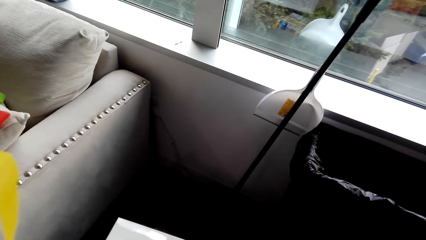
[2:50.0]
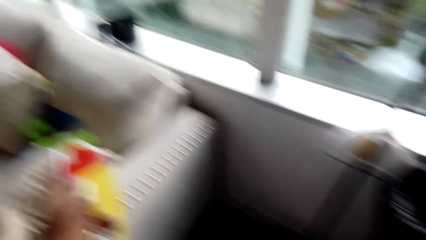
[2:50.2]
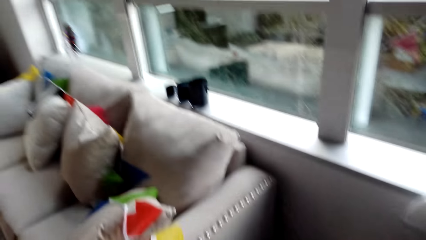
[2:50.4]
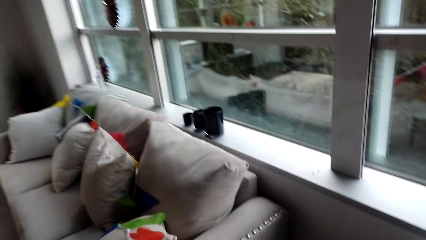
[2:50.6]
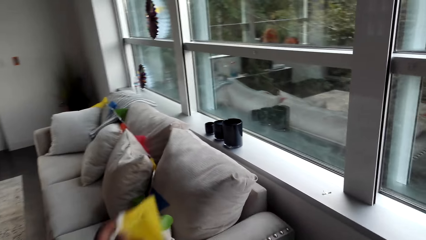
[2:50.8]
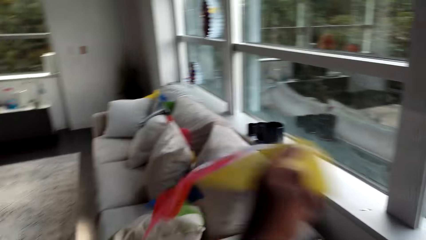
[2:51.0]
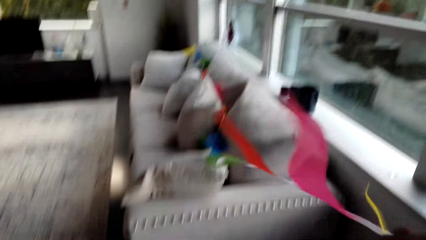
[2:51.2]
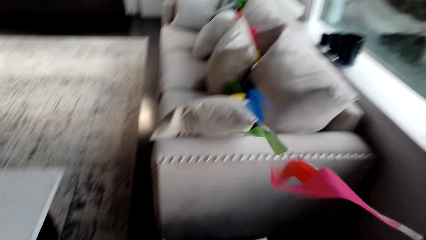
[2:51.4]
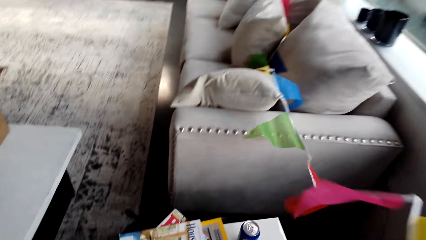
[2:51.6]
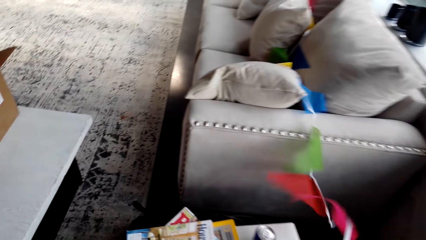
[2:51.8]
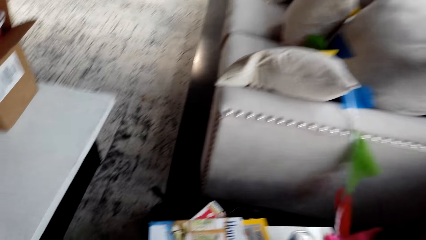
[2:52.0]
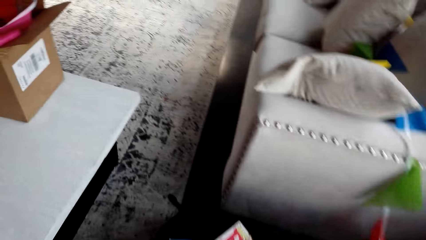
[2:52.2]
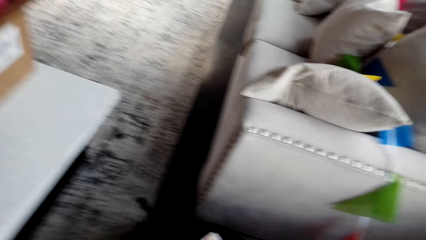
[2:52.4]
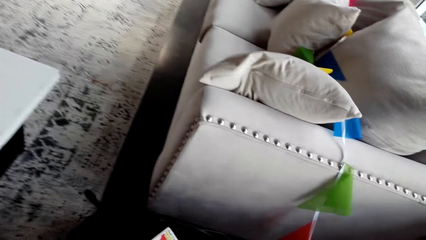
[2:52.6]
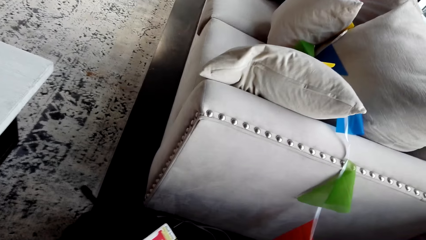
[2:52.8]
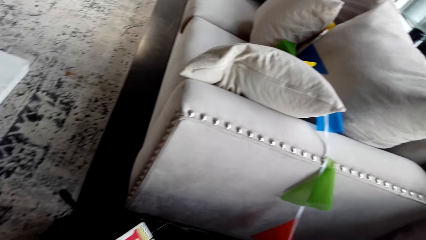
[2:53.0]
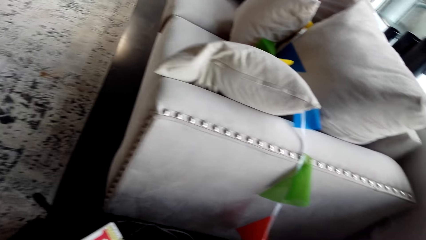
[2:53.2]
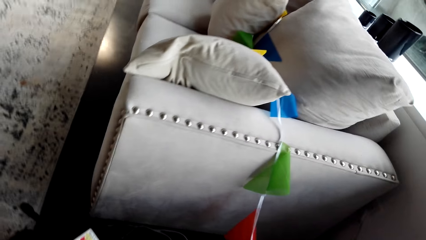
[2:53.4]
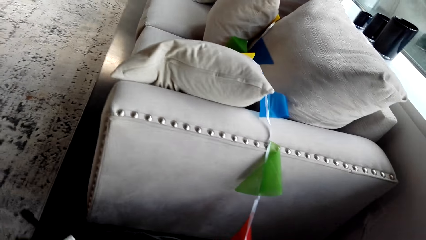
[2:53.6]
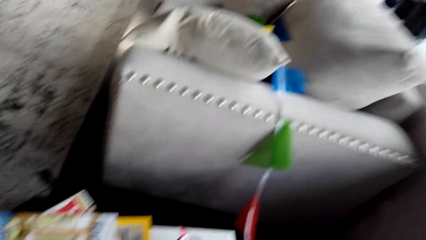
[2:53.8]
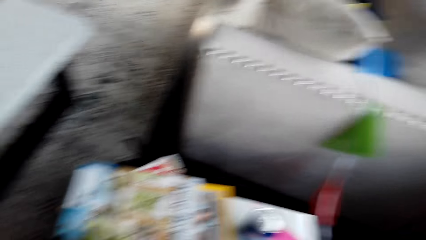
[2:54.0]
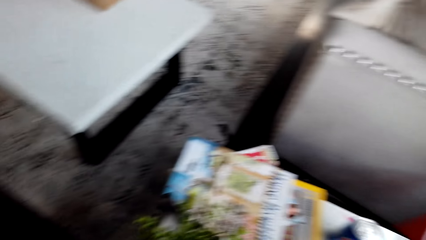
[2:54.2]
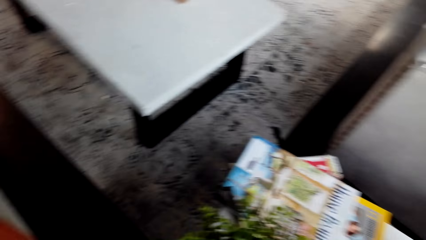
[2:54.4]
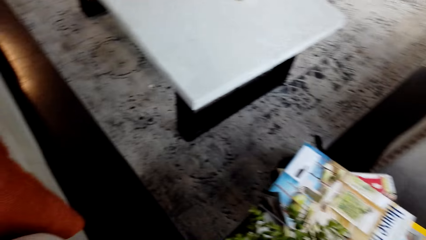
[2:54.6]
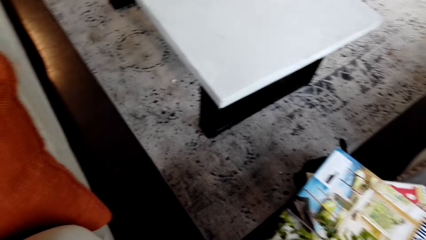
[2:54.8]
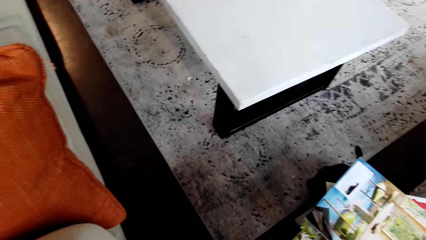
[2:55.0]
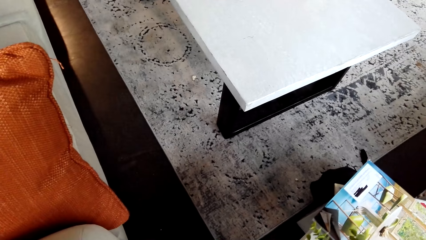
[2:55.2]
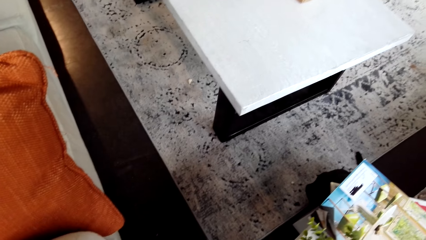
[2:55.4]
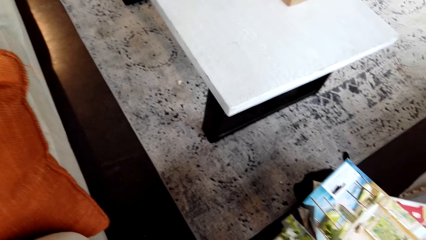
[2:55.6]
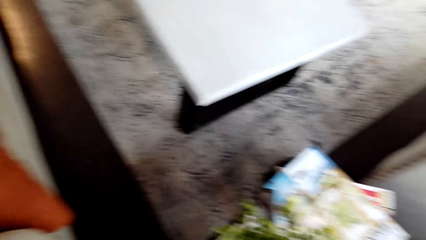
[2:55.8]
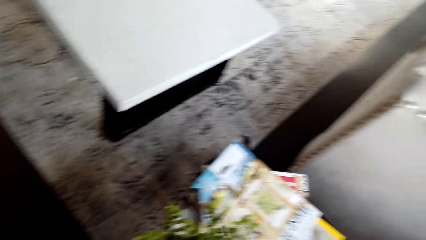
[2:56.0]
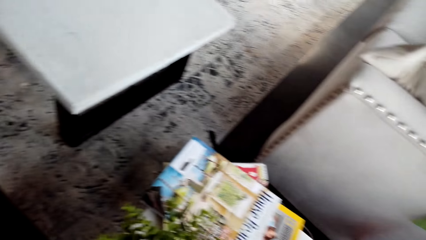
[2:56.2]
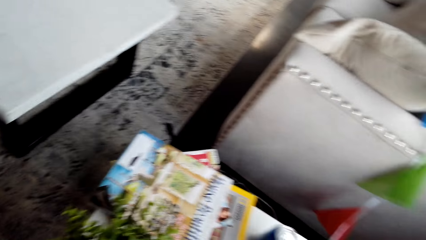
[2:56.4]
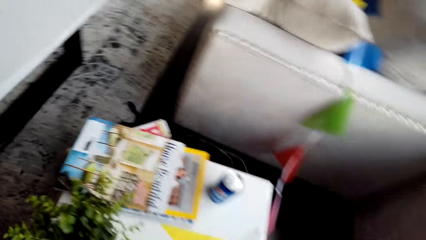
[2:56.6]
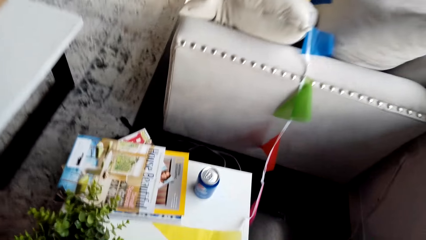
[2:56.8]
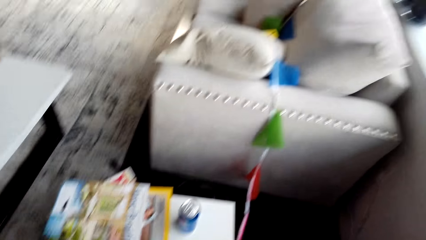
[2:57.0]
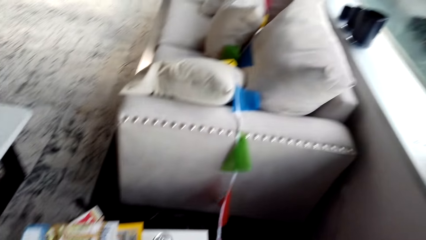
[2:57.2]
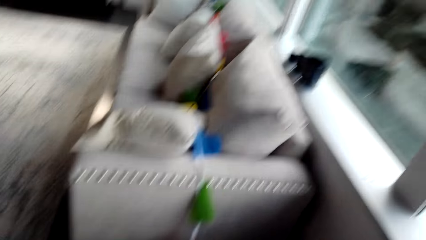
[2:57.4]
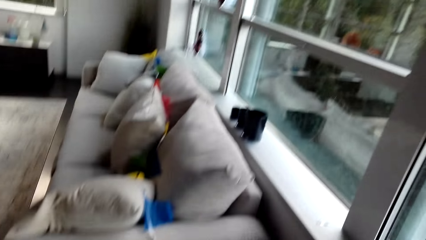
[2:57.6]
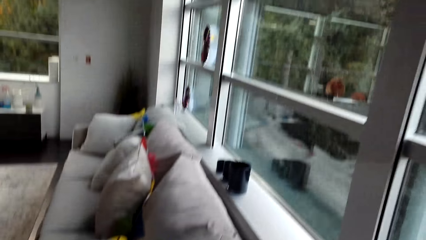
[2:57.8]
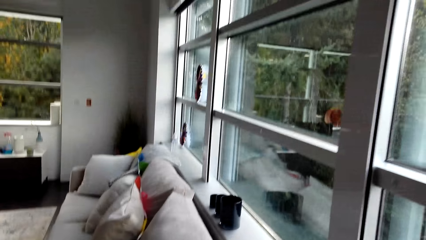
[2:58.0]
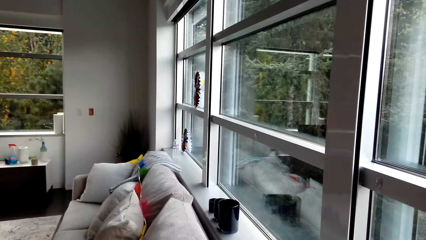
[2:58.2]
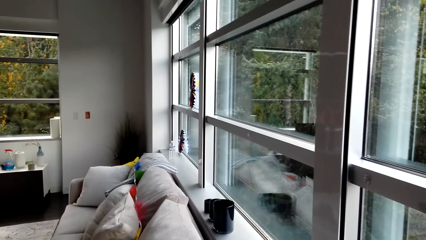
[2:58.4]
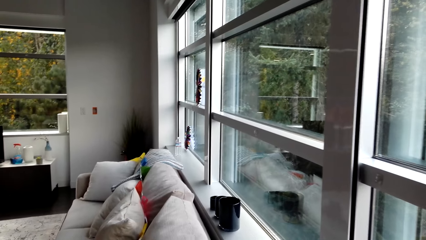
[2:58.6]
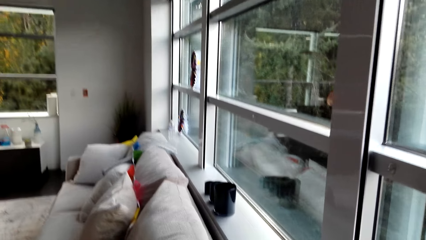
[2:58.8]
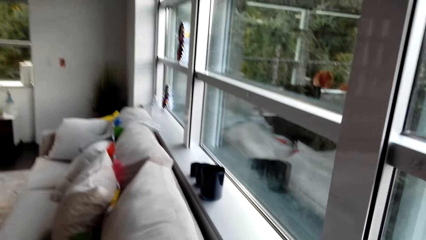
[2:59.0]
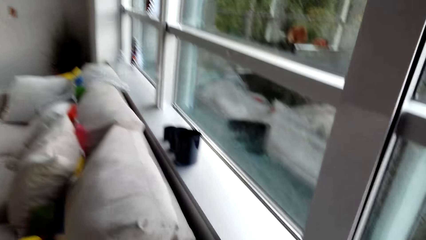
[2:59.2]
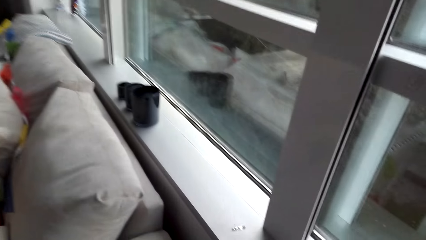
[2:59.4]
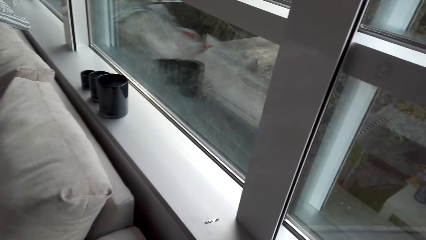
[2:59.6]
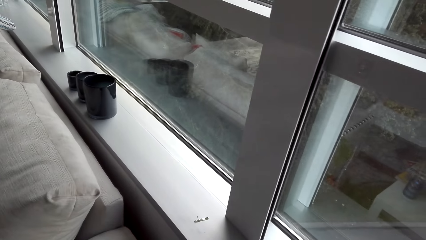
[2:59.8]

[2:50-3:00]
The camera wearer looks around the room.

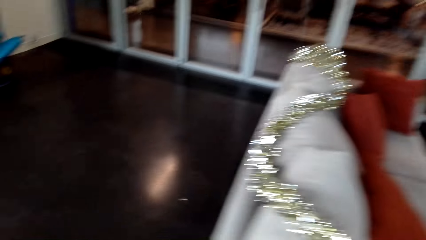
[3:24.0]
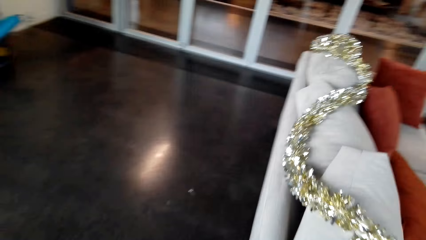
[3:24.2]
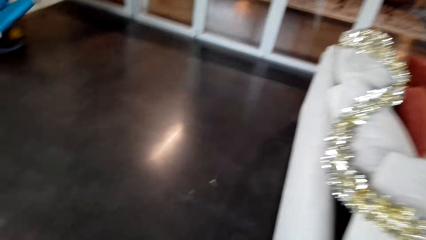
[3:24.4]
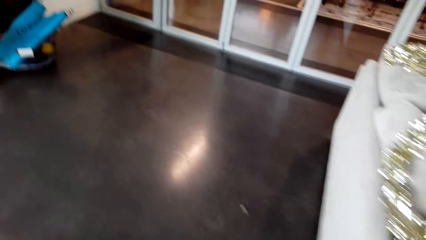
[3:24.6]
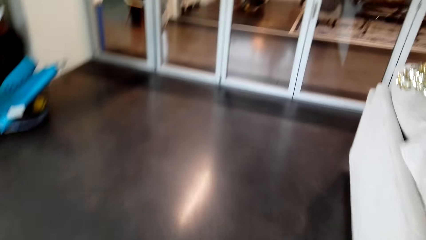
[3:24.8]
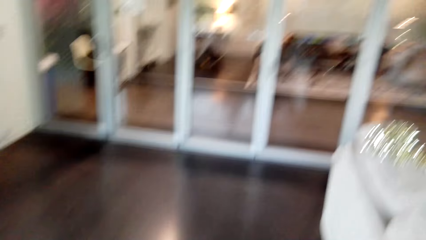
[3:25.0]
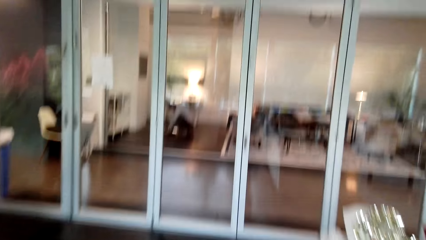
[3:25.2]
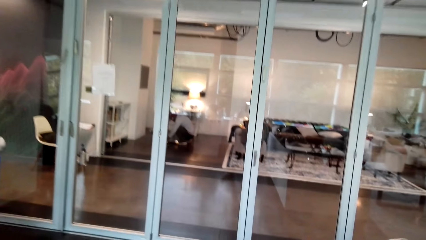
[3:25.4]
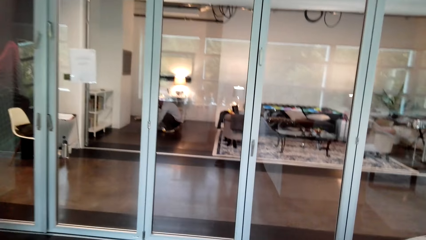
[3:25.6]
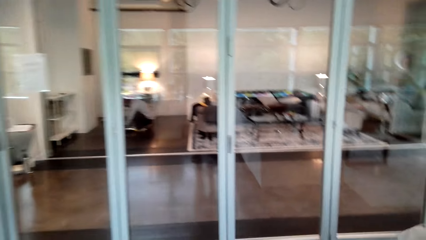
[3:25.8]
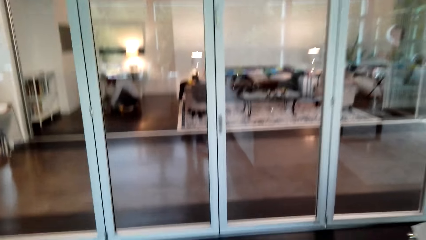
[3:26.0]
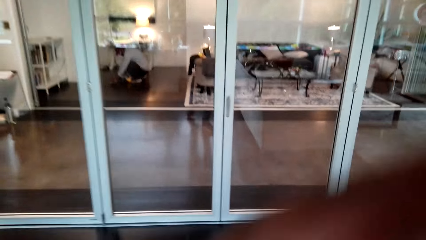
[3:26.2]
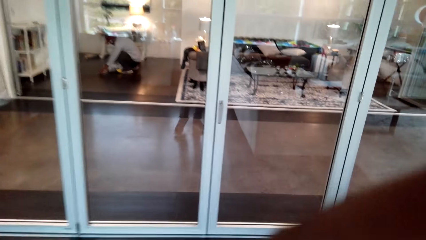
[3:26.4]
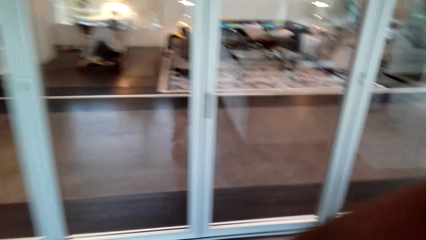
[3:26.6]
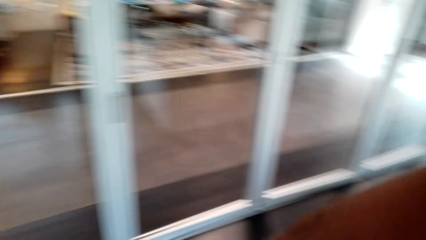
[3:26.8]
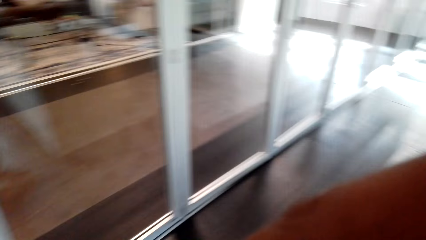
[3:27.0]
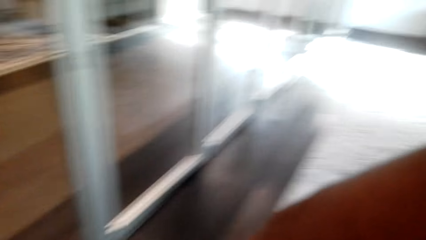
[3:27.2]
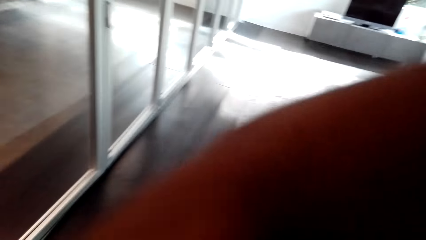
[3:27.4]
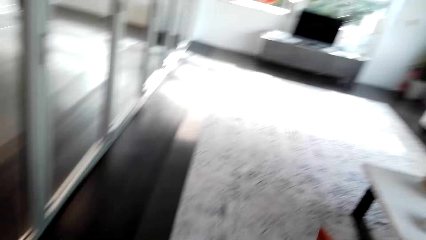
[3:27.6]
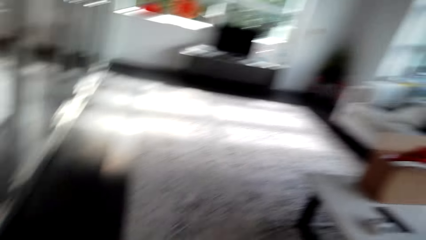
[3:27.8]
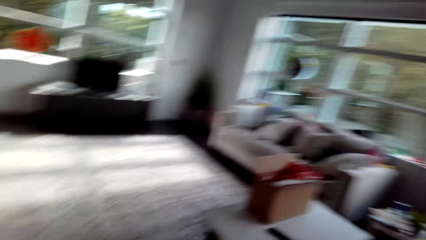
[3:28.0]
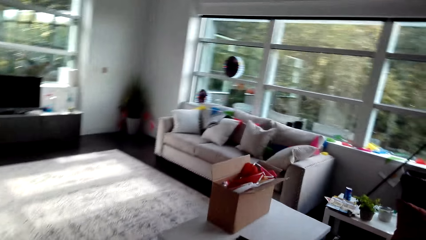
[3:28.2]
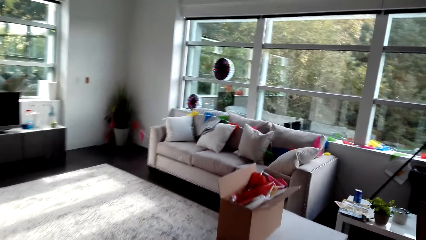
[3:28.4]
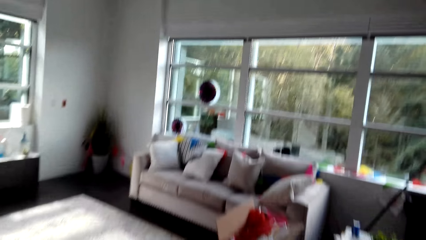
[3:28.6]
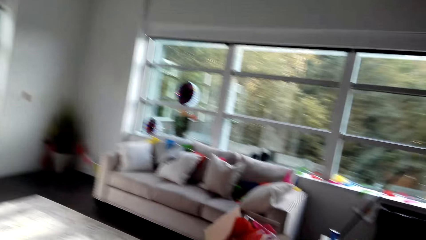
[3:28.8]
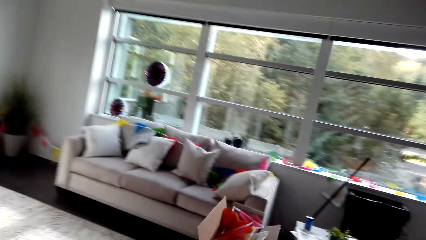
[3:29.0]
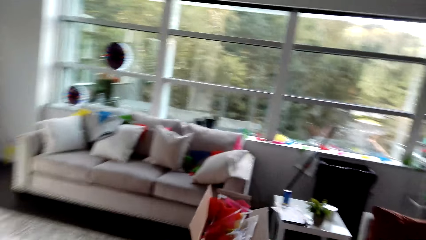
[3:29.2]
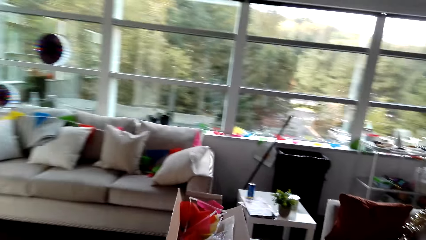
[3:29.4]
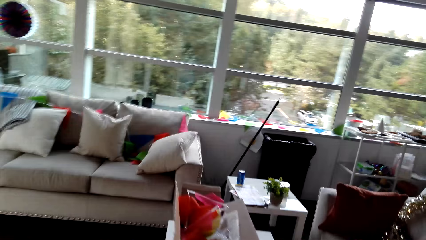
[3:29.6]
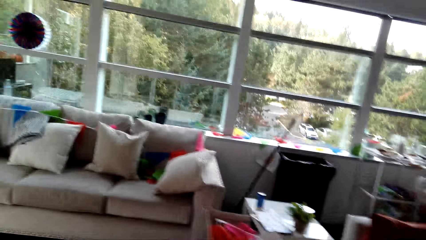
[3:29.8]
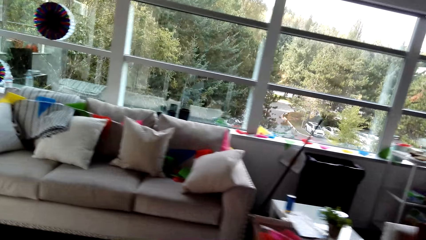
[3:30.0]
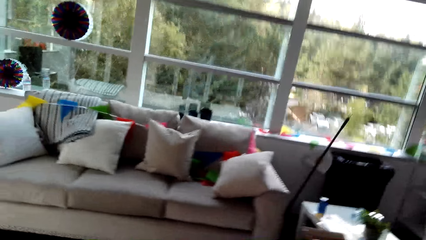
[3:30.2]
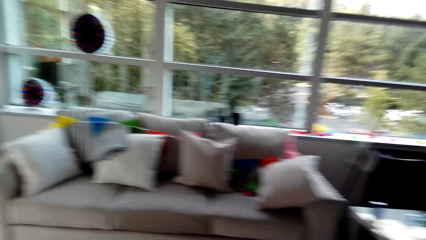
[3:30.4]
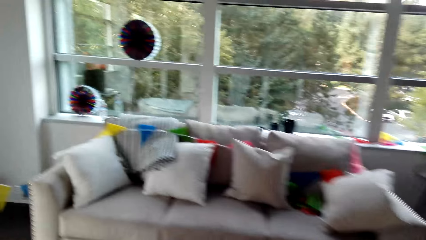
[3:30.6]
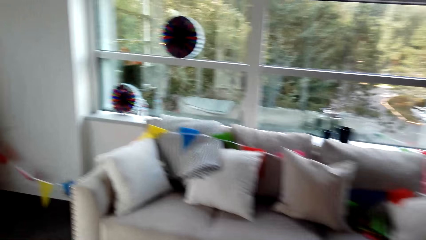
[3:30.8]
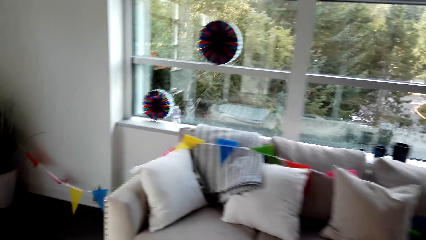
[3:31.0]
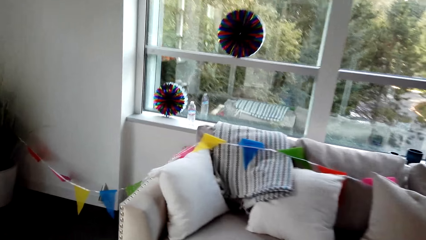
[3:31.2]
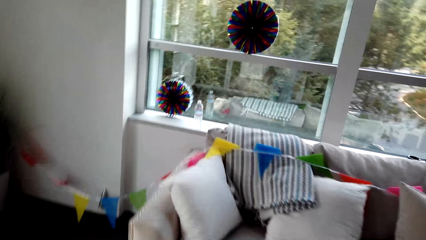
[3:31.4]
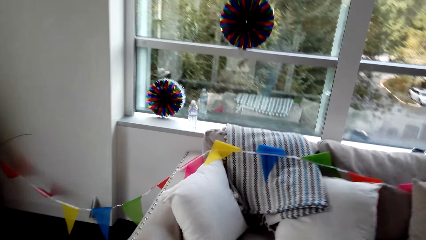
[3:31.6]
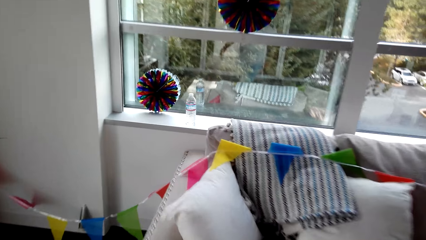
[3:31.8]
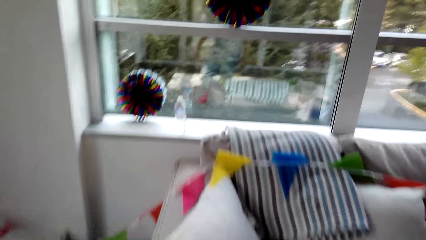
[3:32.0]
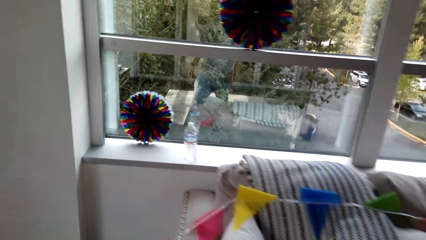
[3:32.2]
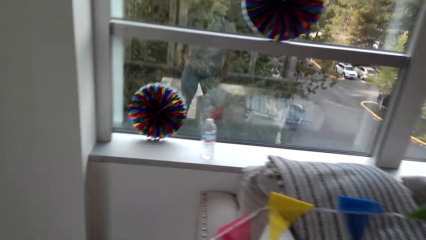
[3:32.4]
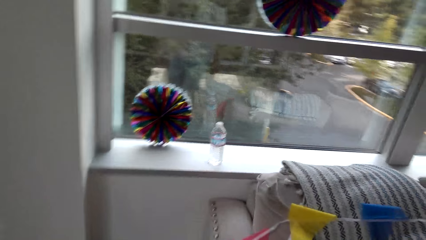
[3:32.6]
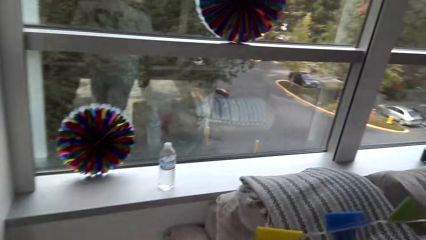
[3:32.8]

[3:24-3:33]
The camera wearer walks around the room.
